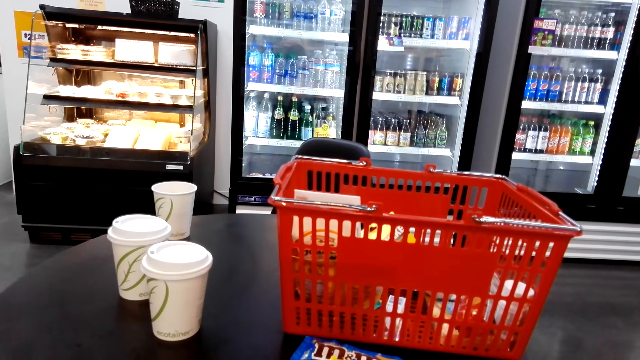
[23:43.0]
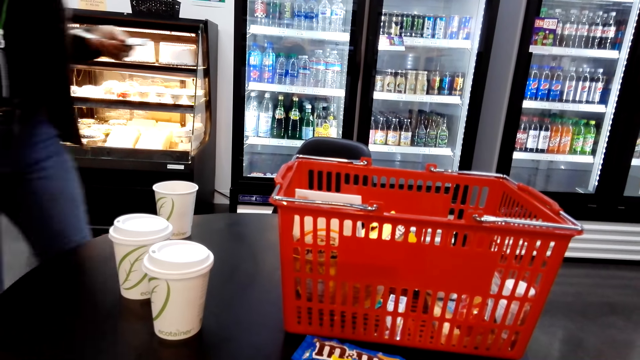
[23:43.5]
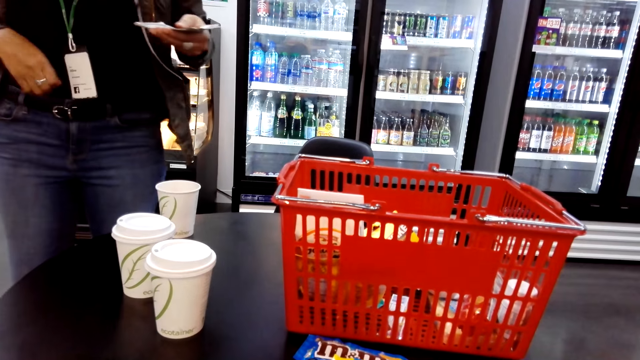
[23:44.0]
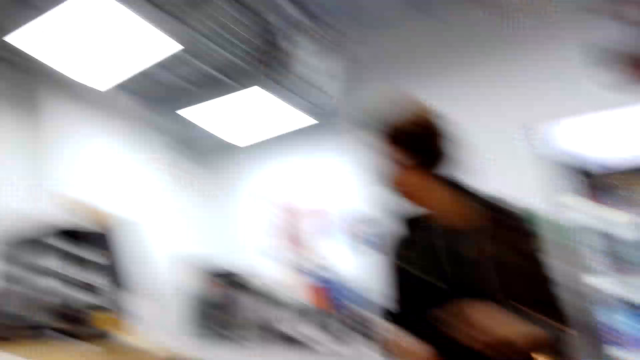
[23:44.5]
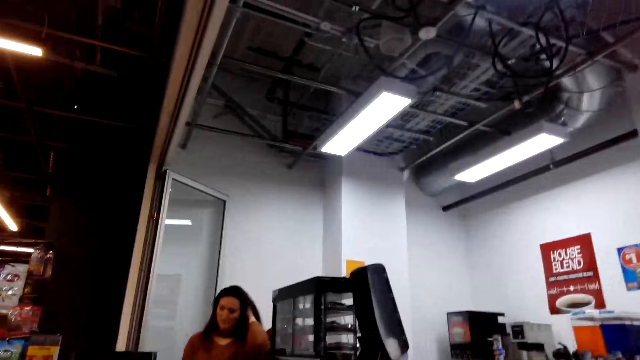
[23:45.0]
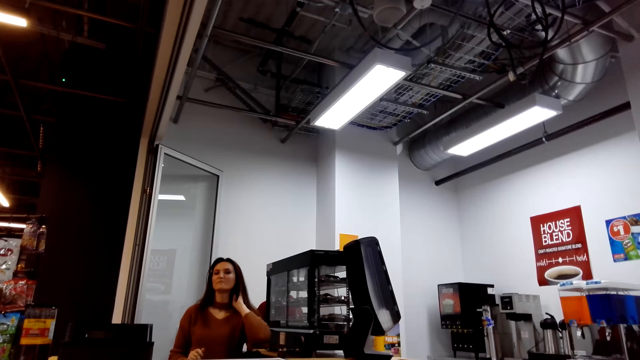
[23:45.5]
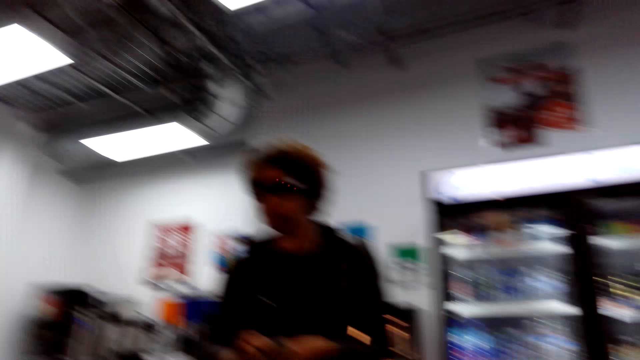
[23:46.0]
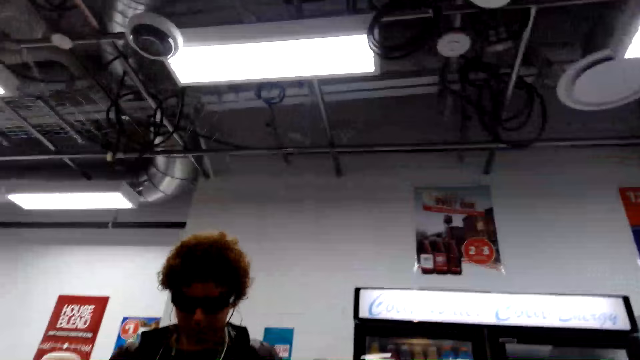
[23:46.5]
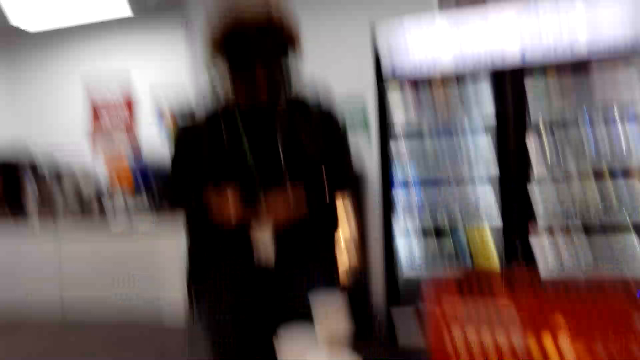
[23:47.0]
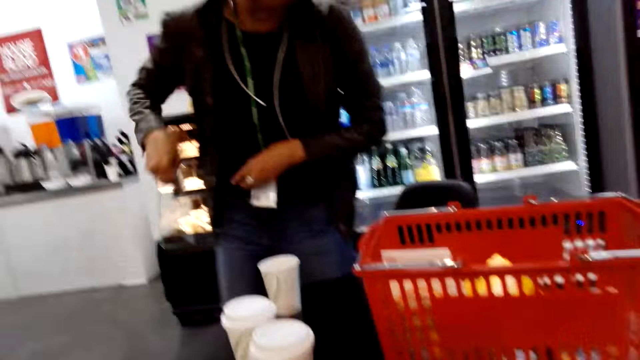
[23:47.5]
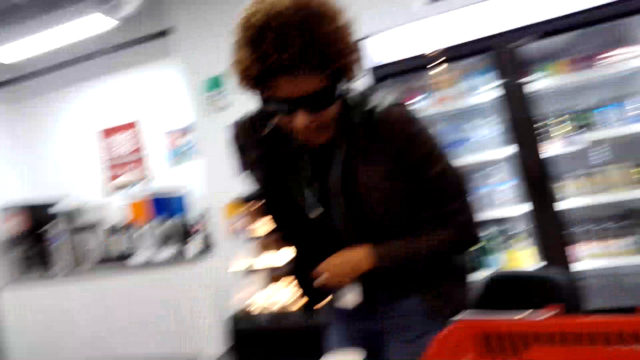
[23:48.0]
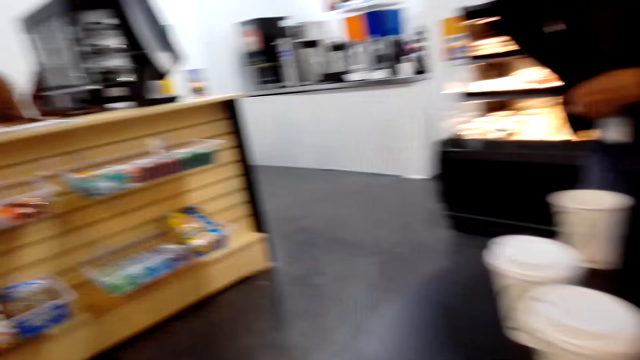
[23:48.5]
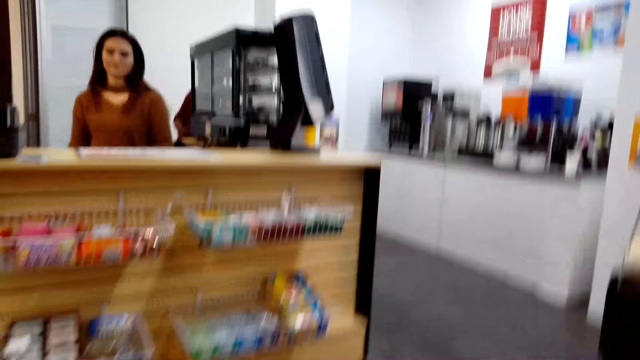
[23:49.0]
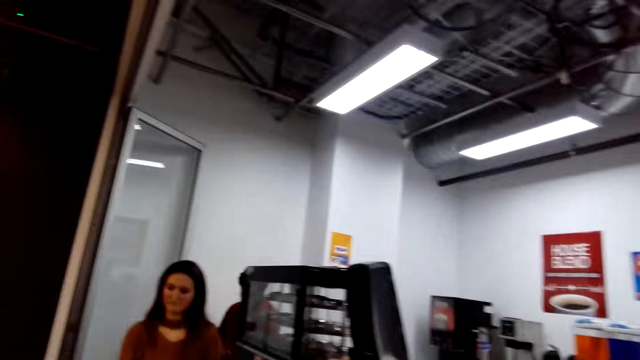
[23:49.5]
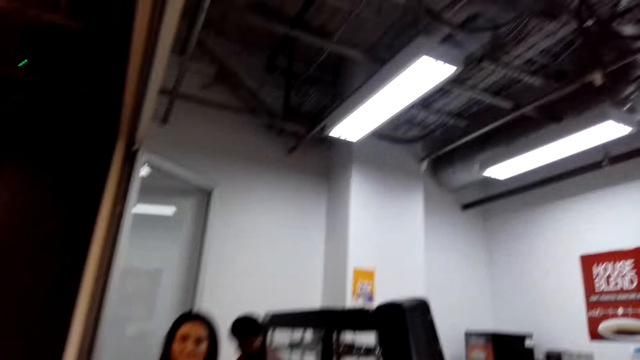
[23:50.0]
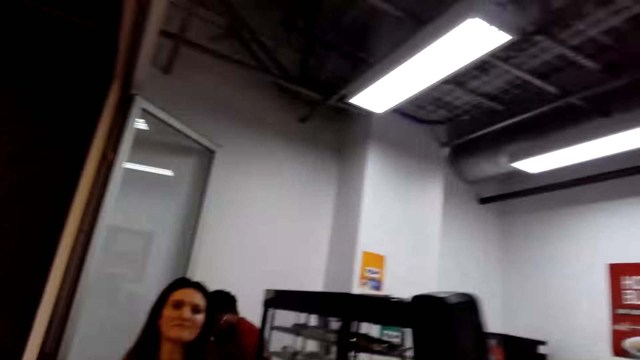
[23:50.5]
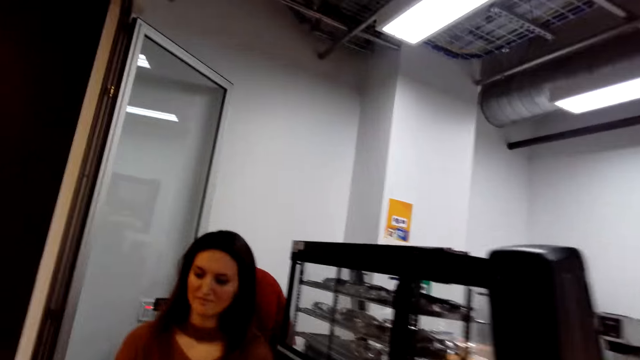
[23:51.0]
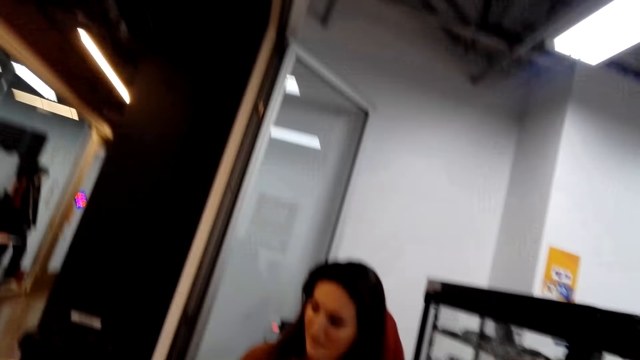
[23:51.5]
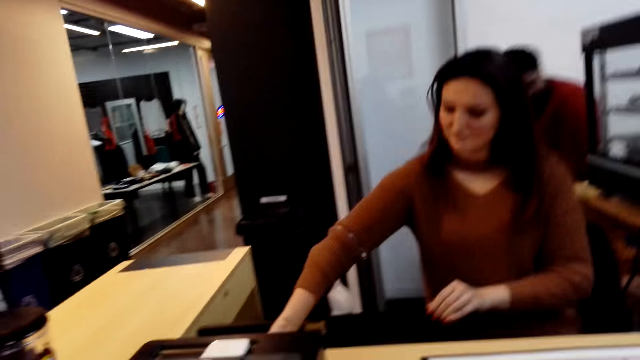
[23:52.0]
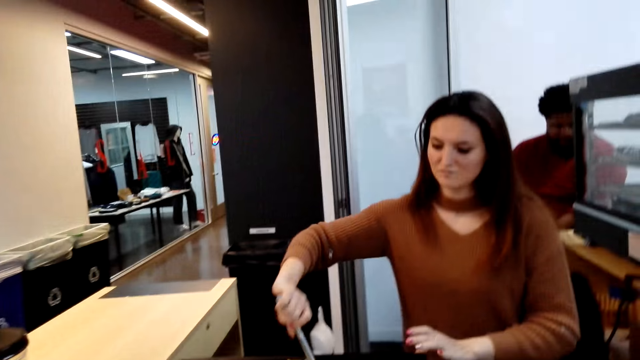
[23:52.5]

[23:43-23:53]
The camera wearer looks around. A woman touches the pocket. The camera wearer converses with the woman. They walk around and move the camera around.

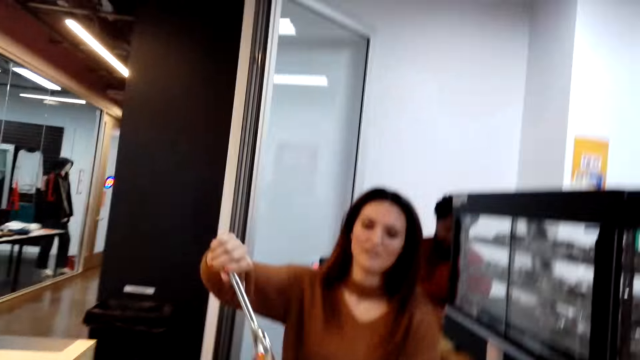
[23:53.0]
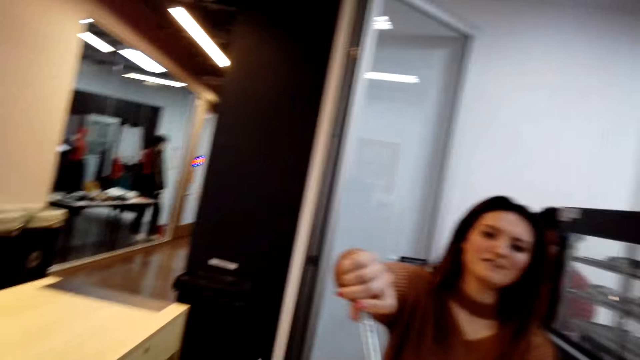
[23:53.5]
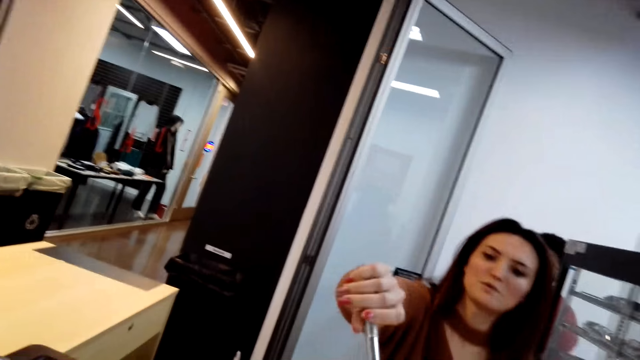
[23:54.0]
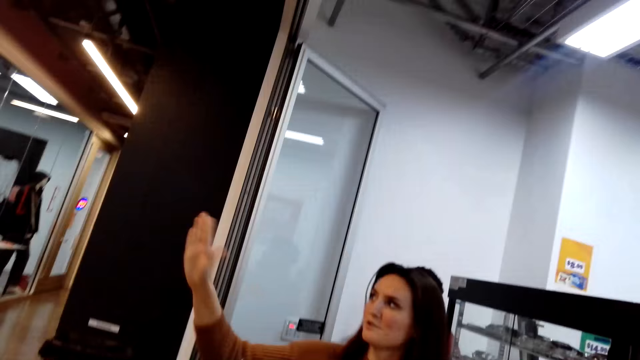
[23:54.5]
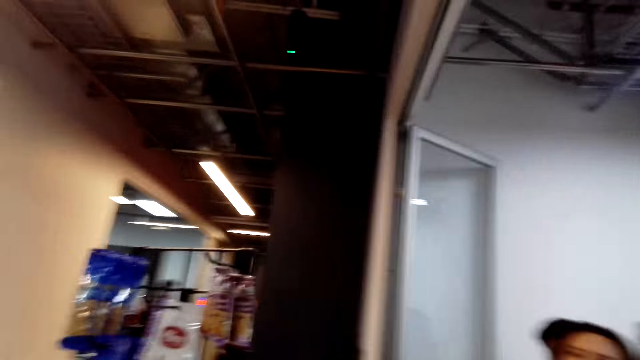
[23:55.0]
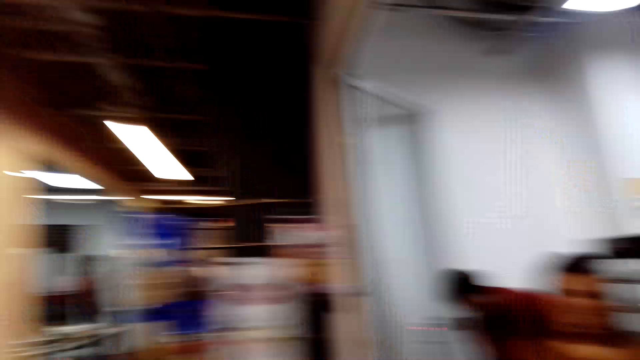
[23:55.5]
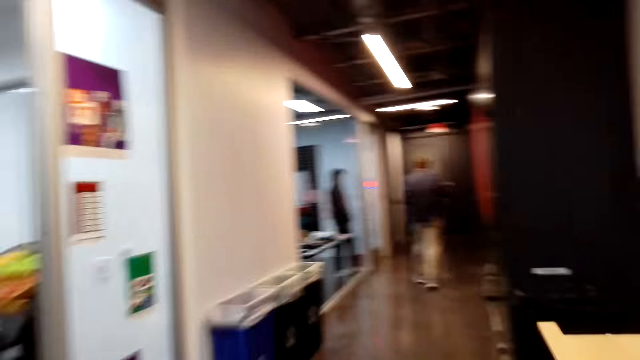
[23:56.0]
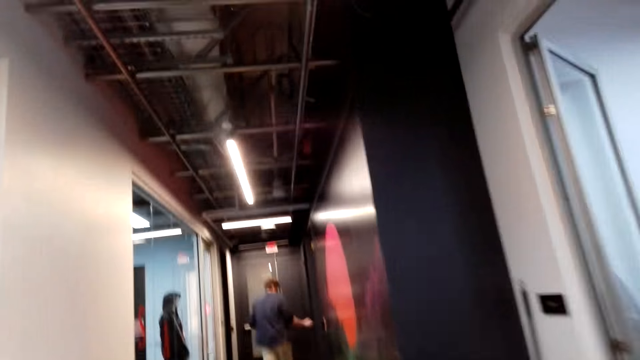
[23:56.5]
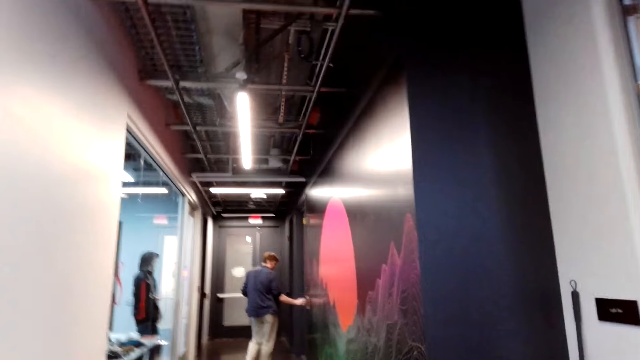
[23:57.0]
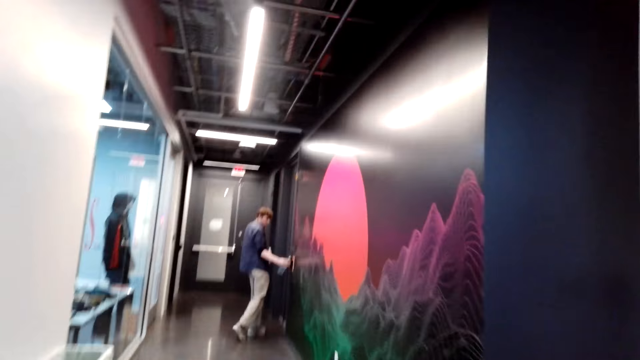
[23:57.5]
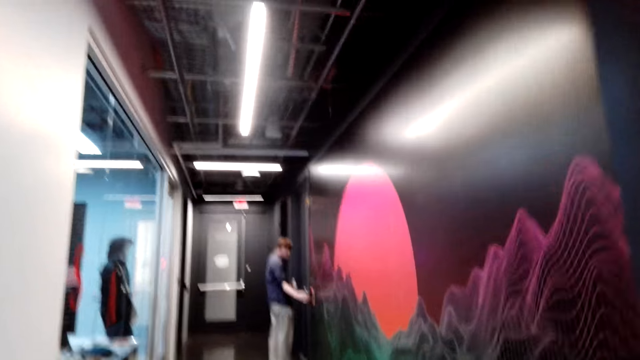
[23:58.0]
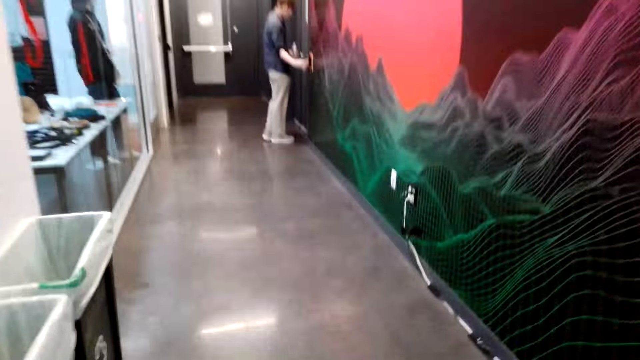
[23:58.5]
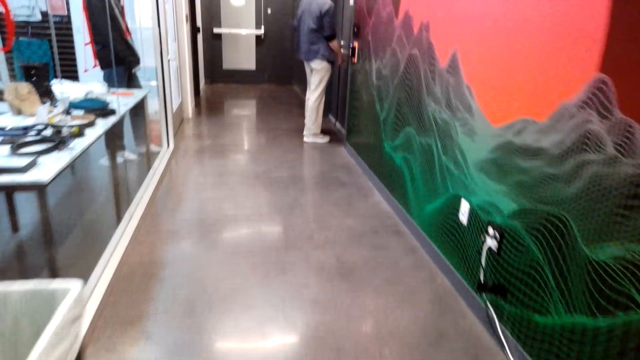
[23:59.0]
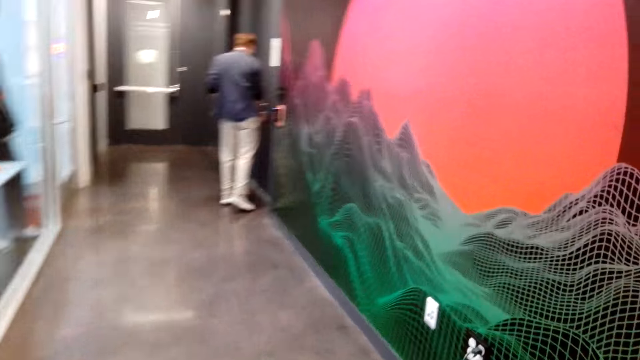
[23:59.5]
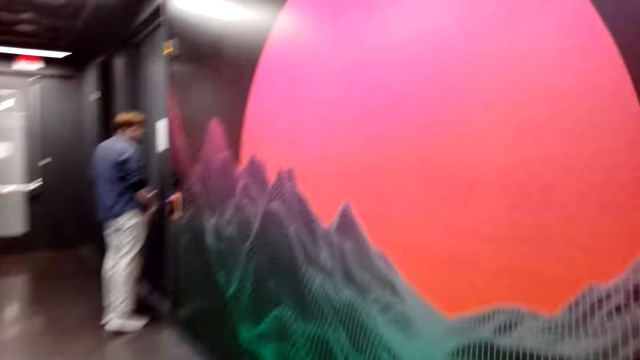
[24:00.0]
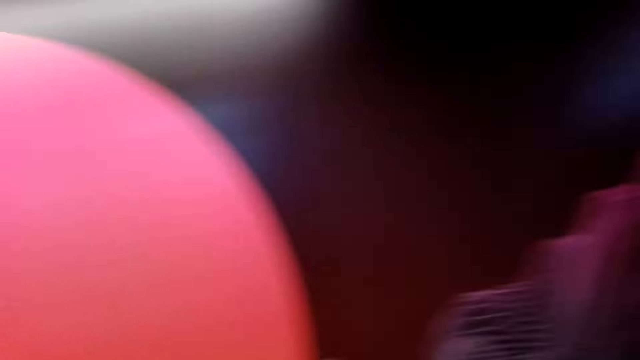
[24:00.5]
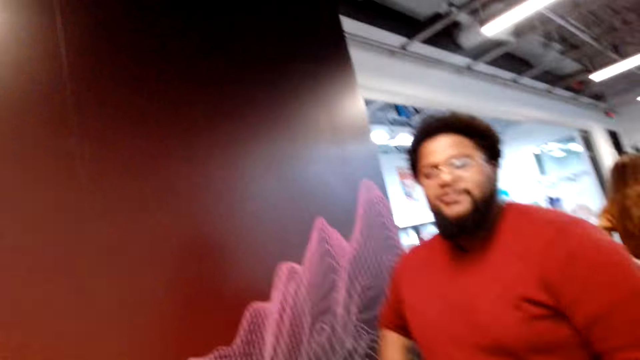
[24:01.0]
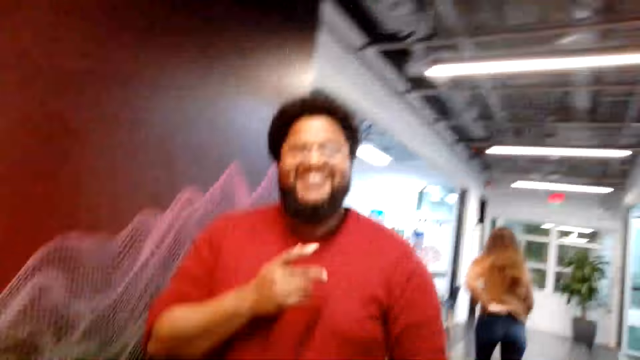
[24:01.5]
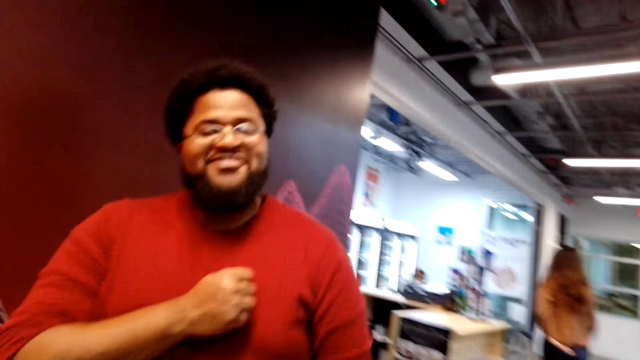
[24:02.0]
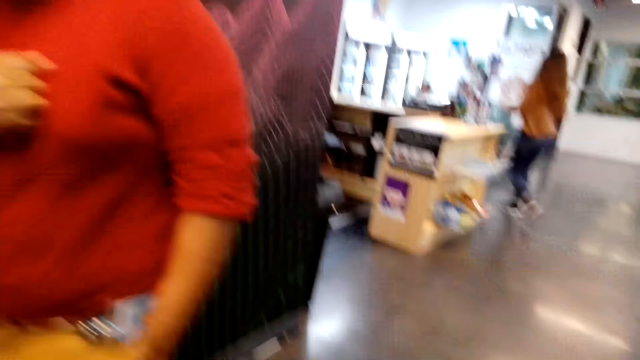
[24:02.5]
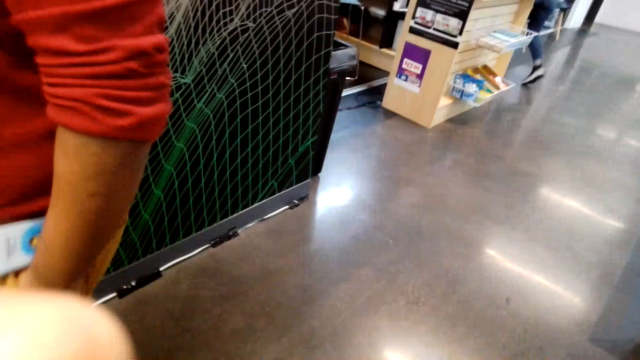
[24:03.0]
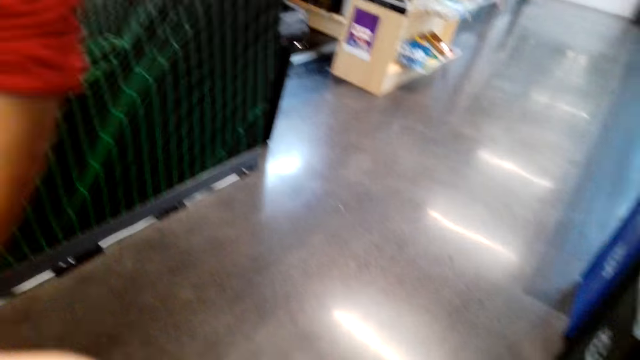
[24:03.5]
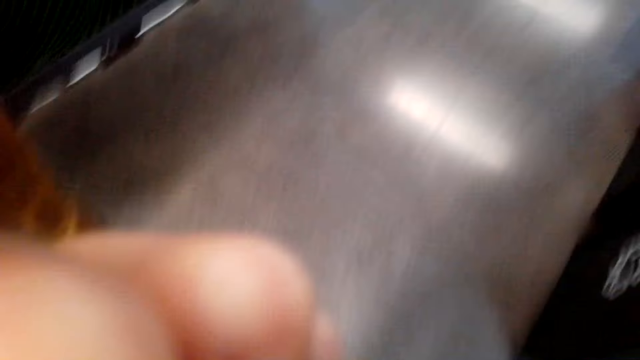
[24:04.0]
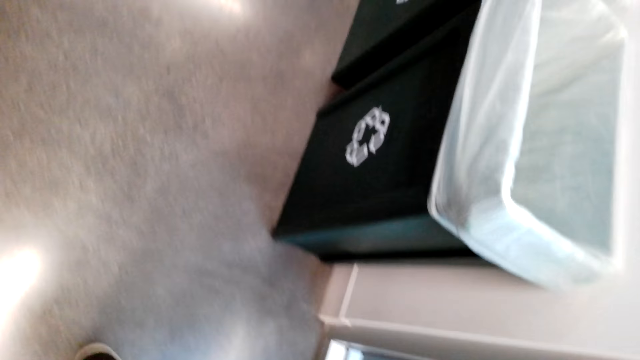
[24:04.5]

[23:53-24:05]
A person gives the camera wearer a key. A woman converses with the camera wearer. The person shows the camera wearer direction. The camera wearer walks along the corridor. They converse with a man.
